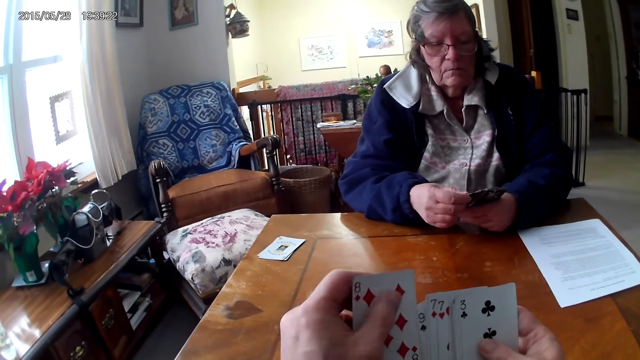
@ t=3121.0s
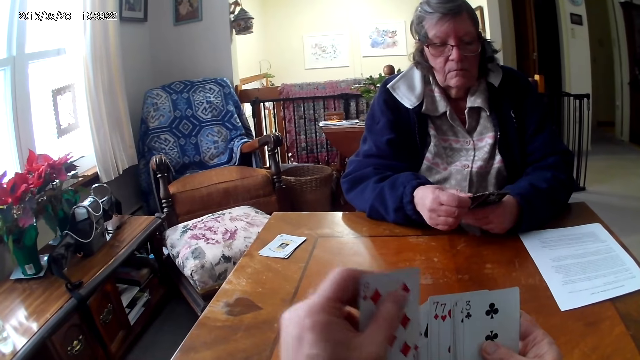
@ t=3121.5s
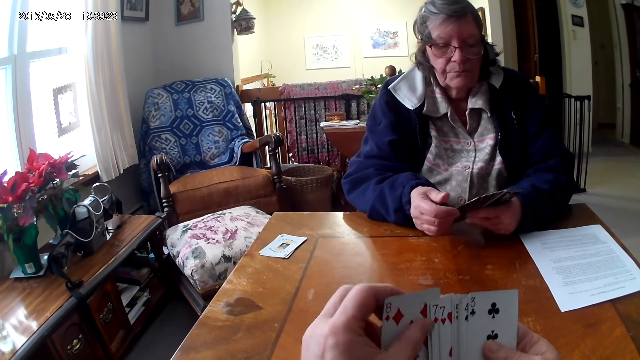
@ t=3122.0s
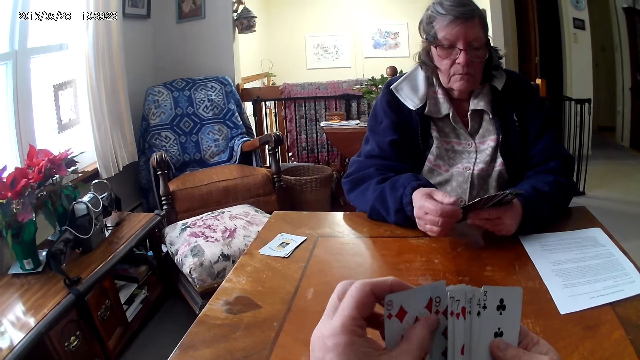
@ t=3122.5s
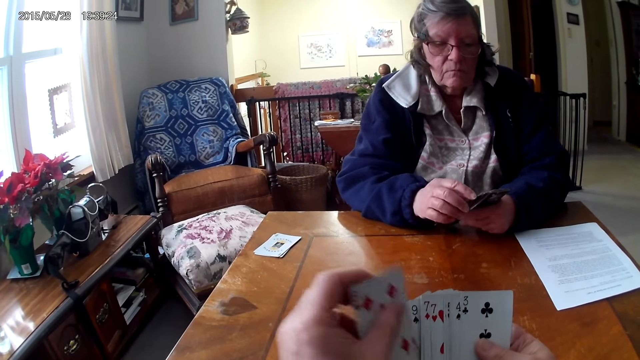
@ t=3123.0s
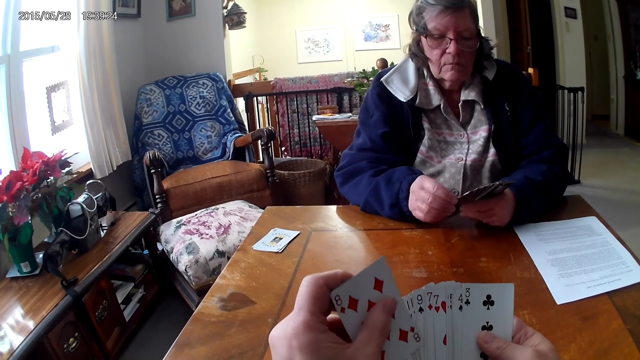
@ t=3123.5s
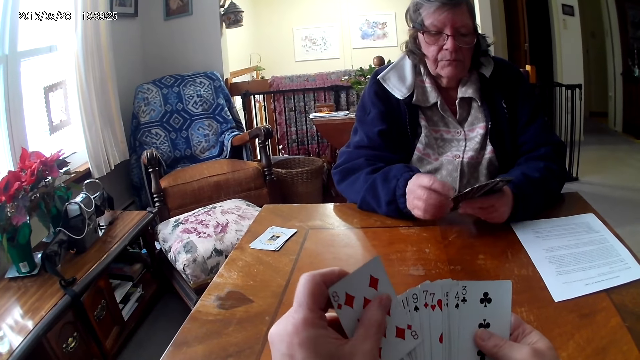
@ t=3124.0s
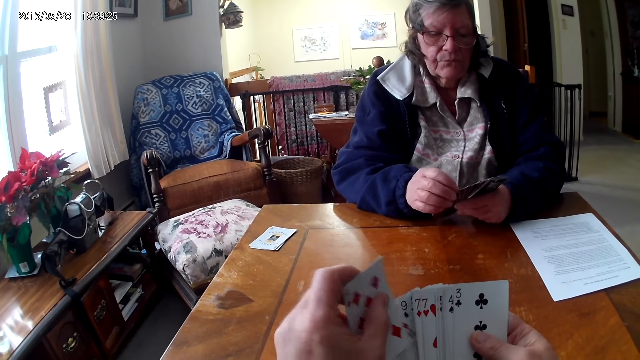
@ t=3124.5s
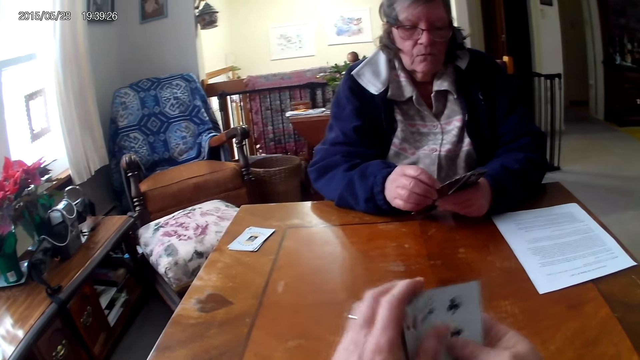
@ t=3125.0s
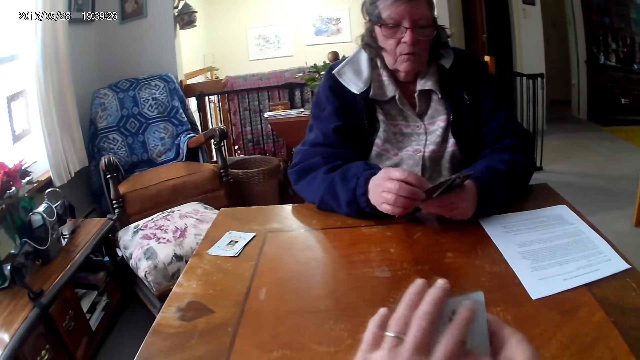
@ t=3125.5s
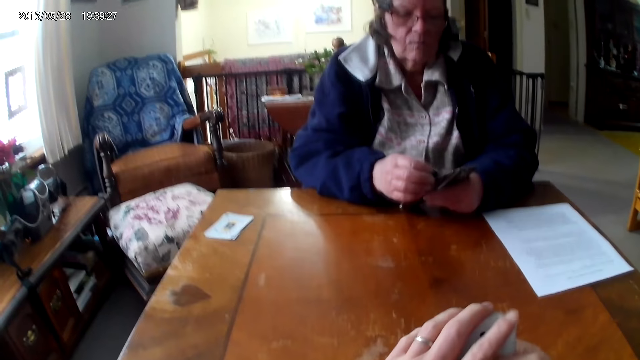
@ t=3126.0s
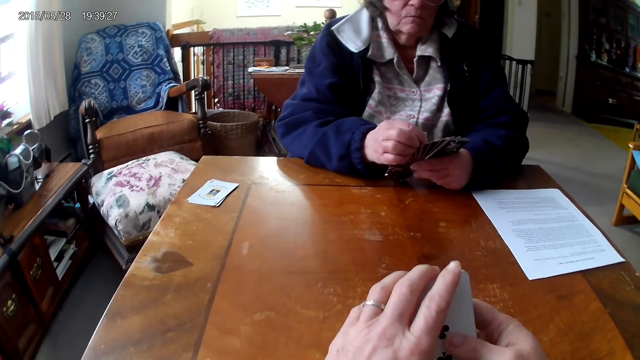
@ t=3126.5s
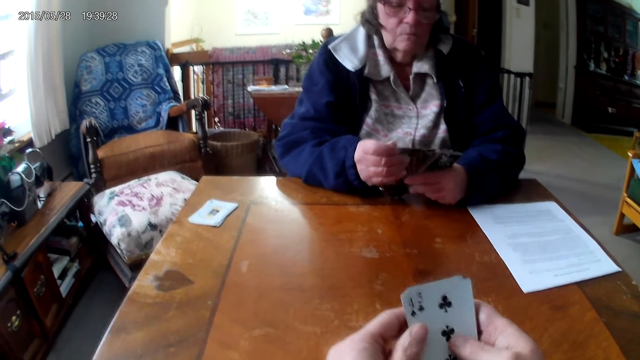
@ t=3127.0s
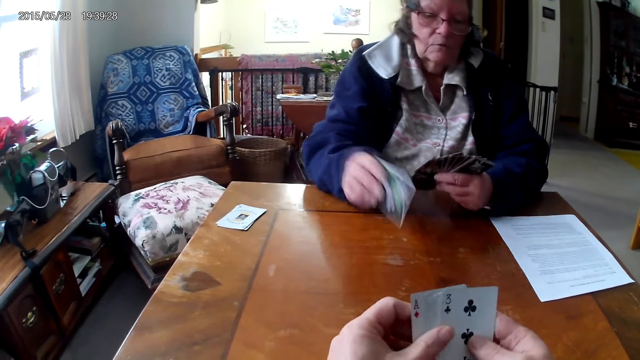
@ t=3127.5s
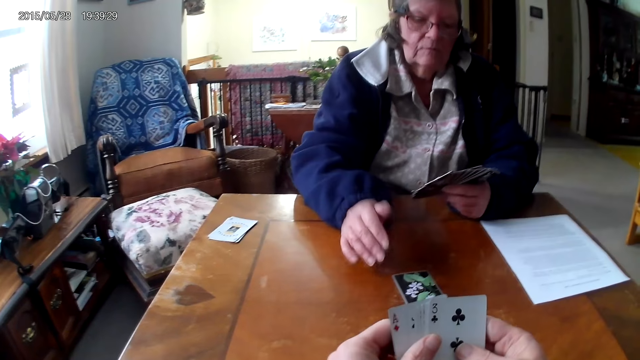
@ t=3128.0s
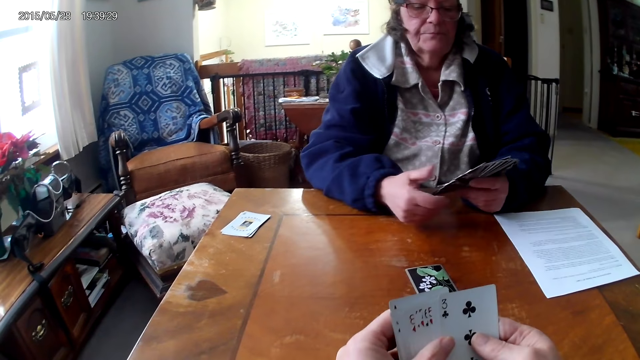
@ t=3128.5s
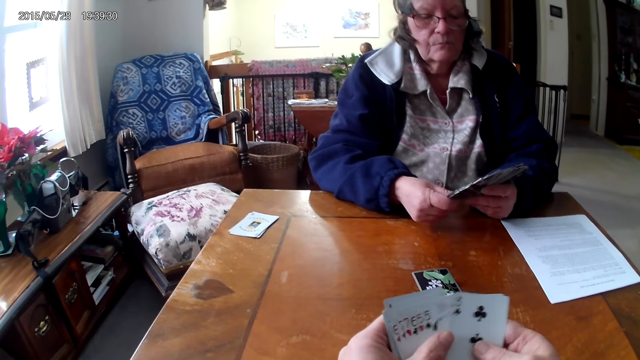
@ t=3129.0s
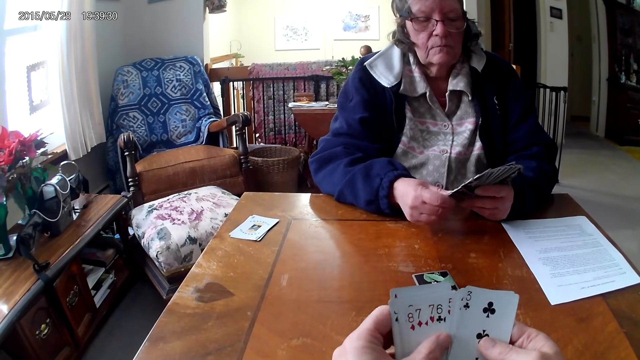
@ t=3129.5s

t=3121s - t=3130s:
A woman puts a card on the table.

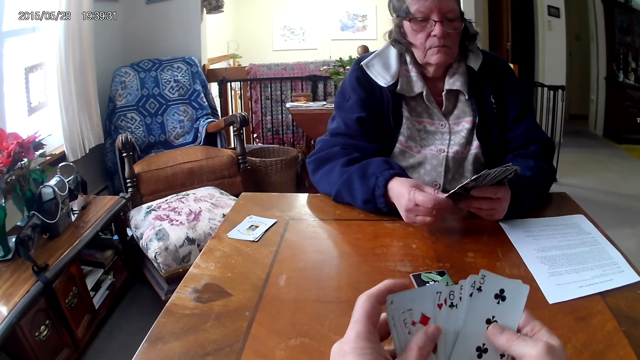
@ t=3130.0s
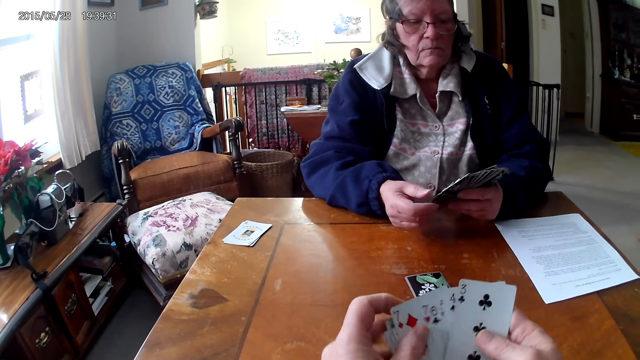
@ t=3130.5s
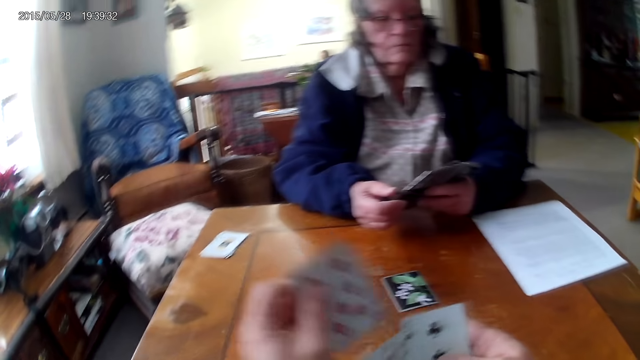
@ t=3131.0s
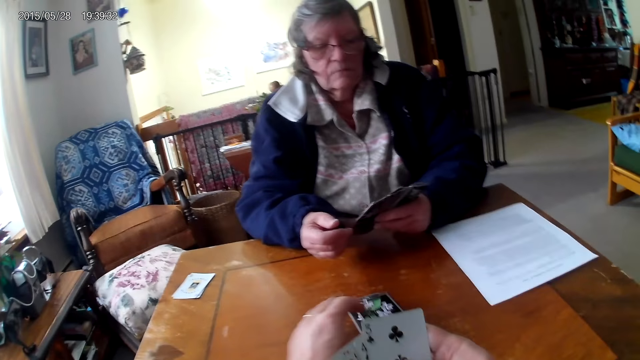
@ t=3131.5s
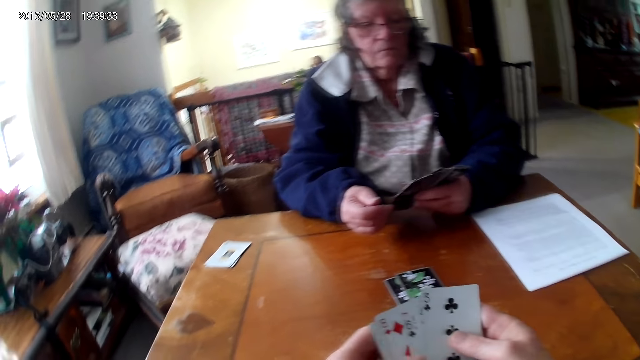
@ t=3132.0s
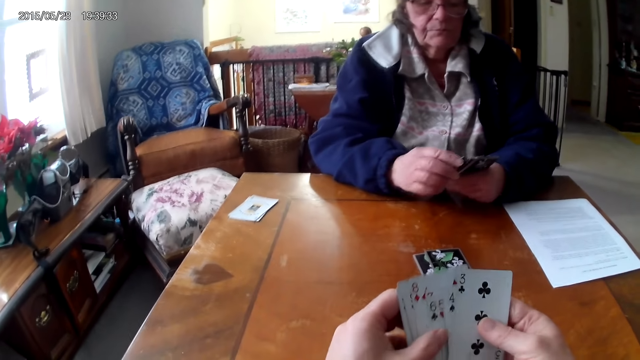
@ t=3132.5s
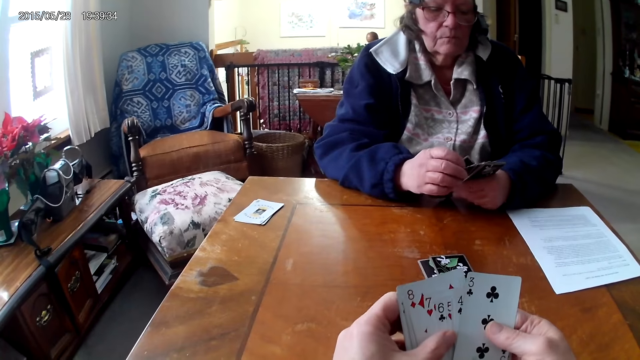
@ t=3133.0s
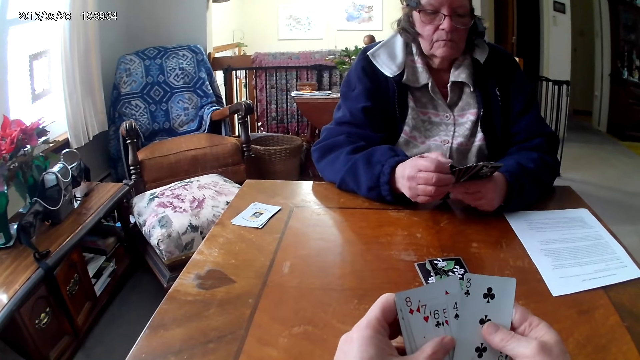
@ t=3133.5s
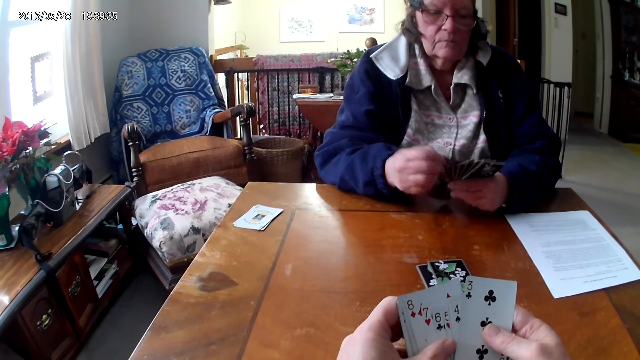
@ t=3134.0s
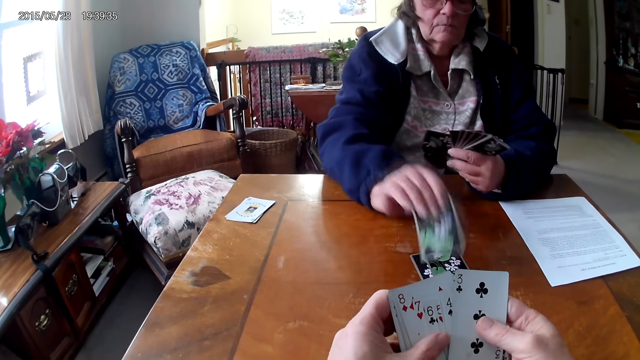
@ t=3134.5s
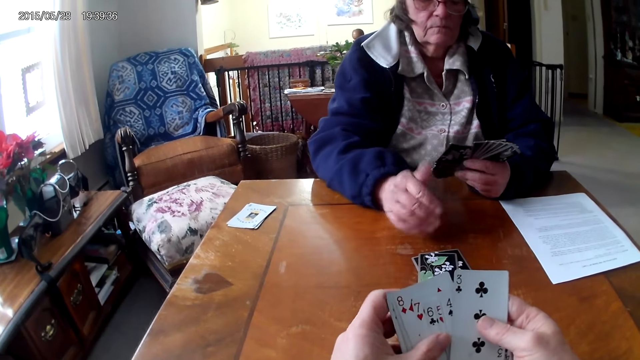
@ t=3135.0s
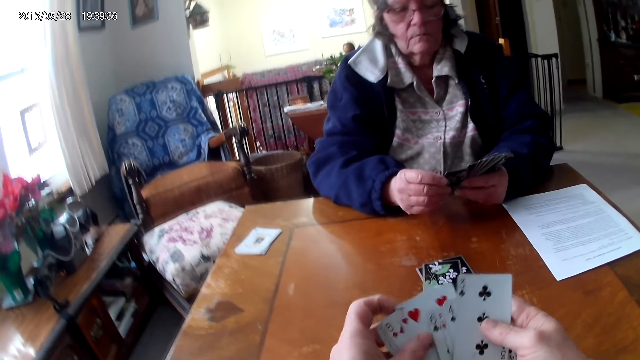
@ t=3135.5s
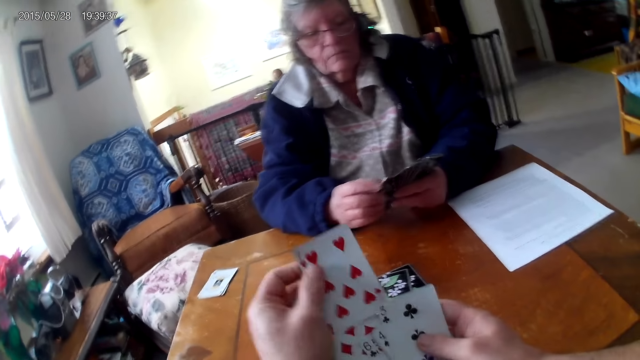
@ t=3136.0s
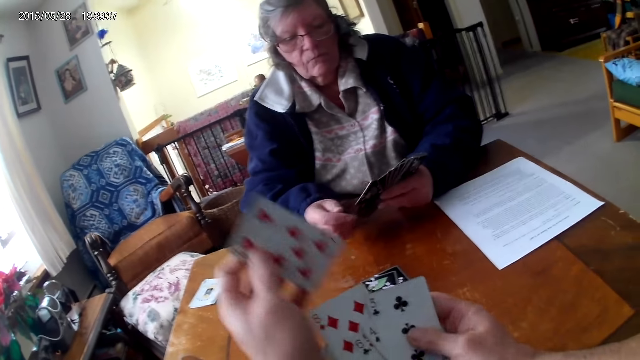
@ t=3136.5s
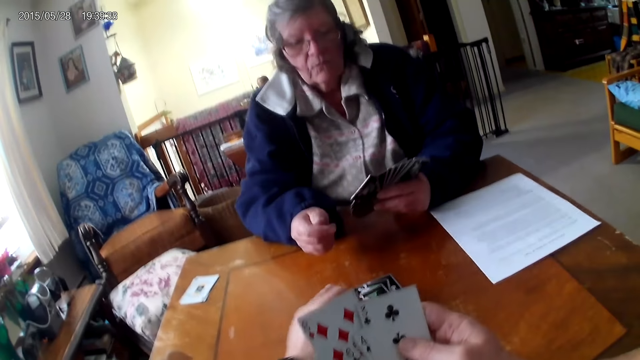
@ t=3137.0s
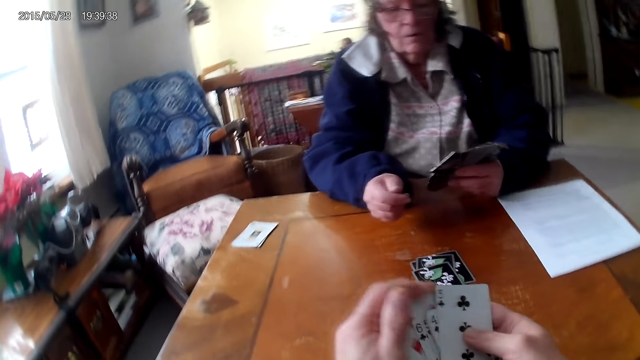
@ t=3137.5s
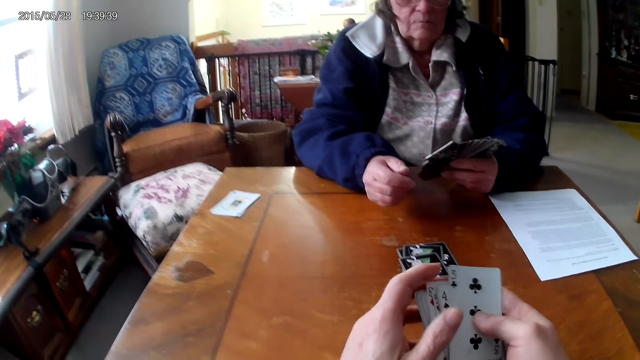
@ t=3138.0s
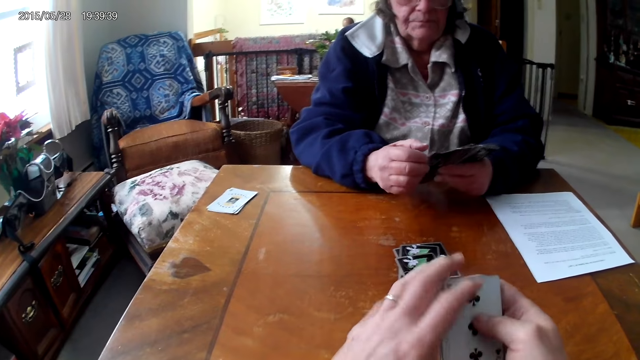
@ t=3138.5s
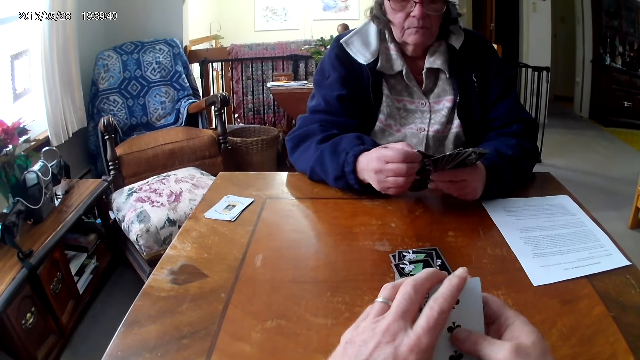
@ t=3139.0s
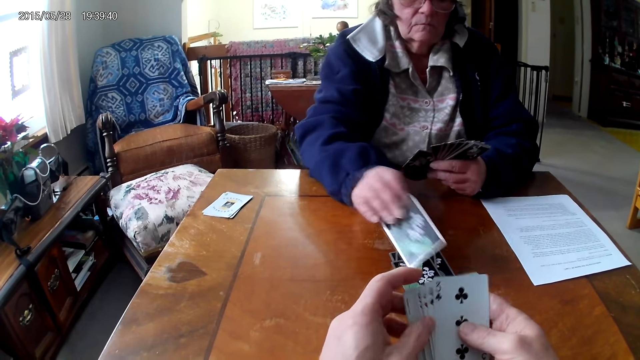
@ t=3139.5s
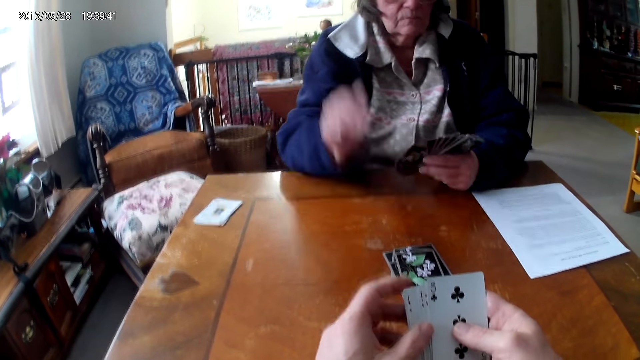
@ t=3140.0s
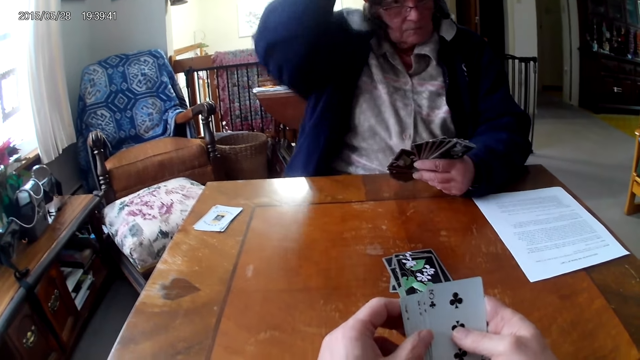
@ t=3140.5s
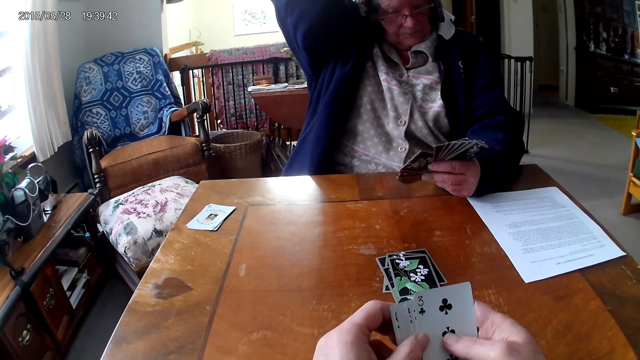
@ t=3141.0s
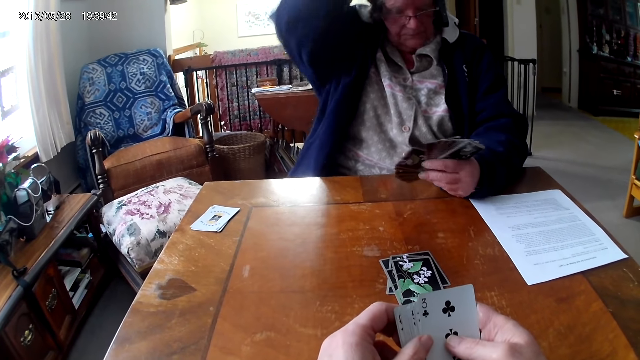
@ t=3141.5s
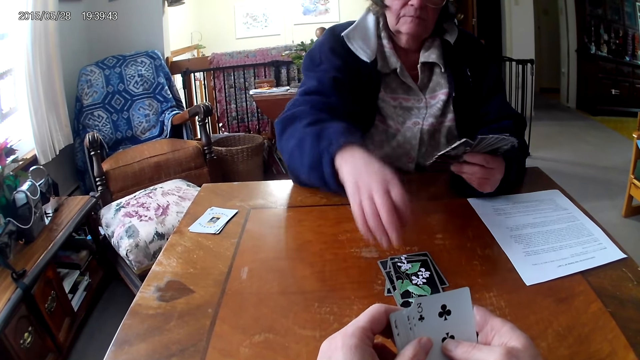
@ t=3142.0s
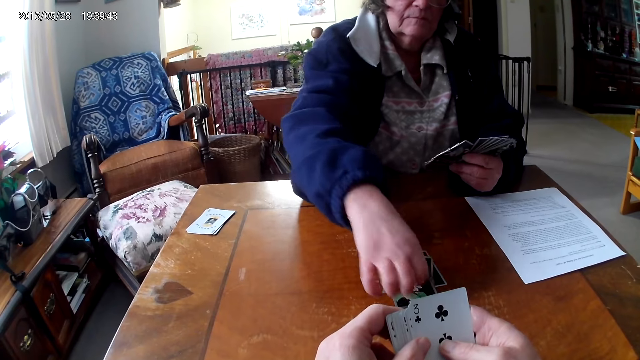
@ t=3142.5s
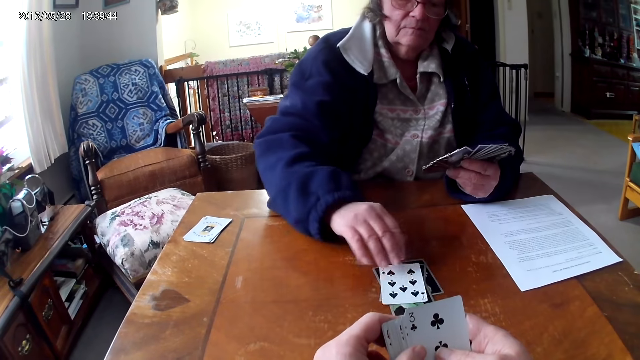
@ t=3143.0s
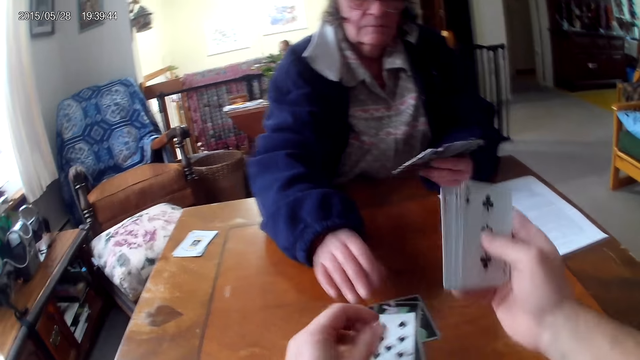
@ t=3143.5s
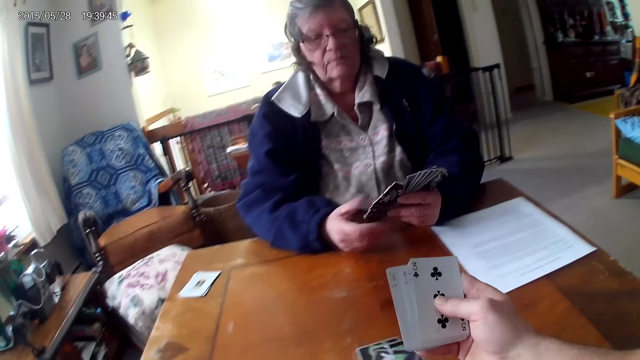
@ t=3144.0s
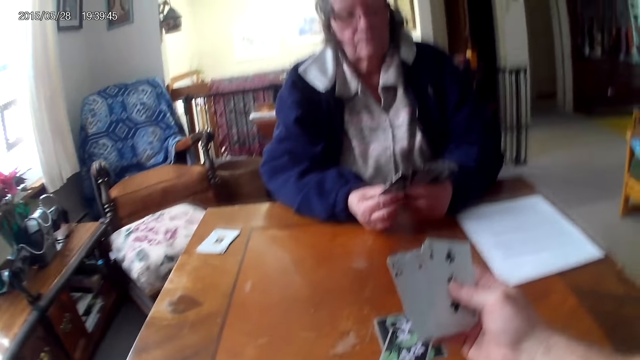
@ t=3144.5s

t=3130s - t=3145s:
The camera wearer puts the cards on the table. A woman puts a card on the table. The camera wearer puts the cards on the table. The woman puts a card on the table. The camera wearer flips a card on the table. The woman looks at the card and pushes the cards to the camera wearer. The camera wearer picks up the cards on the table.
